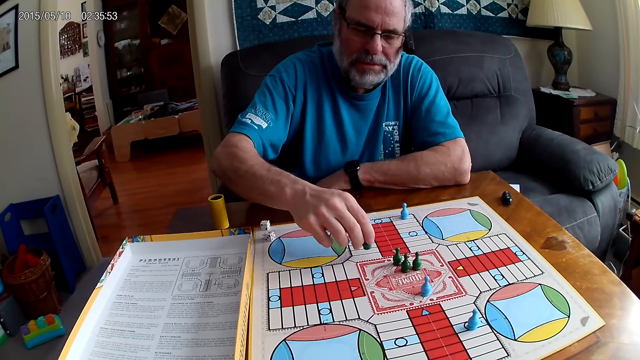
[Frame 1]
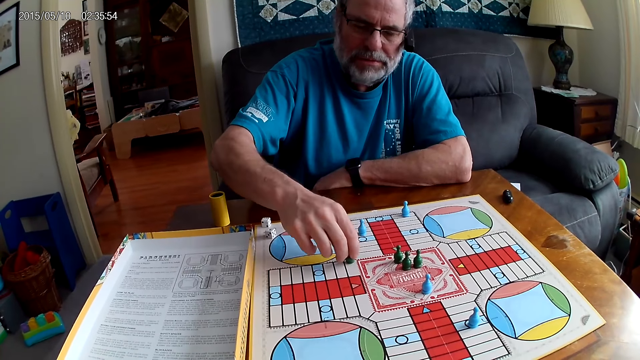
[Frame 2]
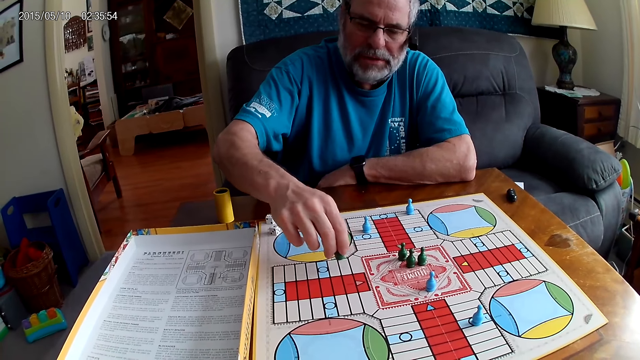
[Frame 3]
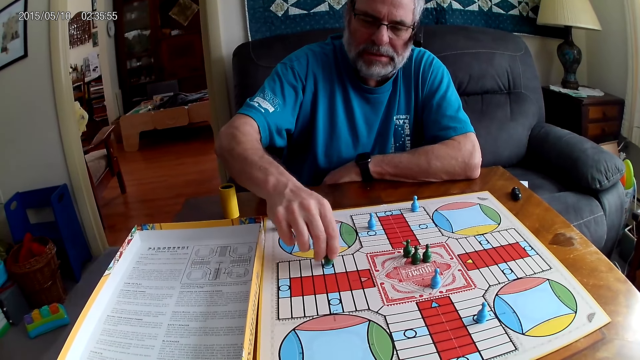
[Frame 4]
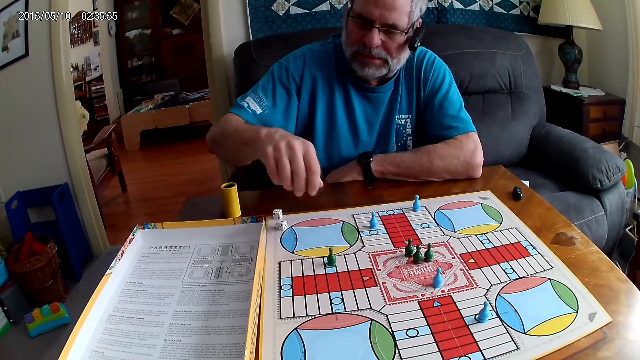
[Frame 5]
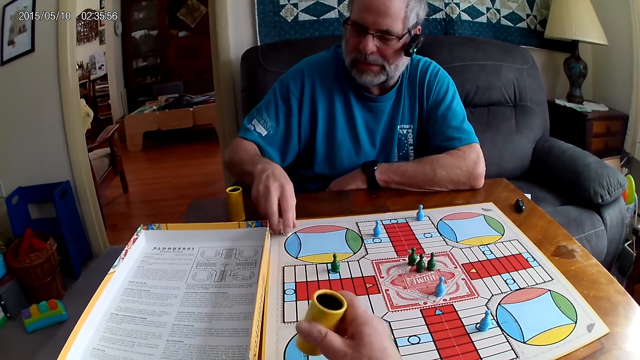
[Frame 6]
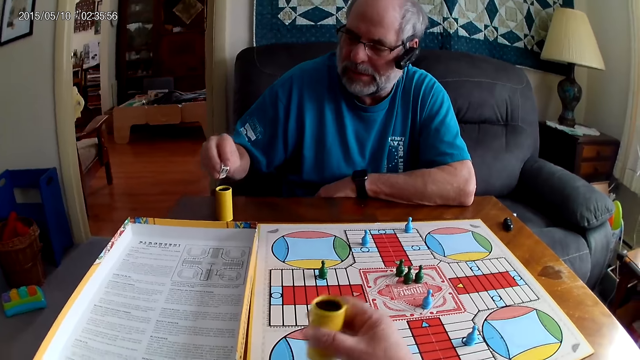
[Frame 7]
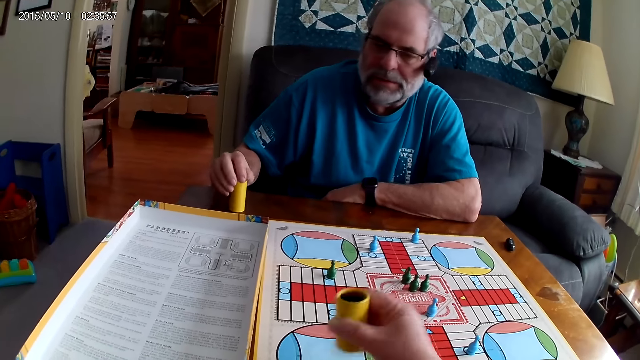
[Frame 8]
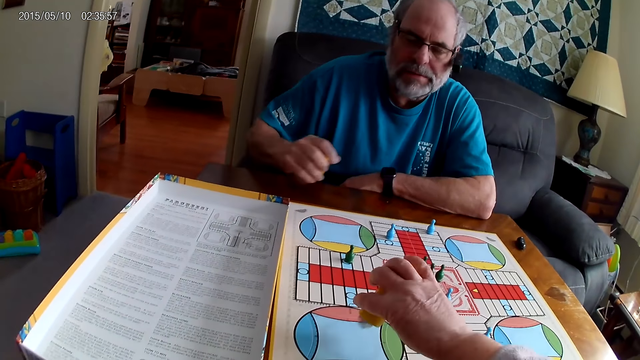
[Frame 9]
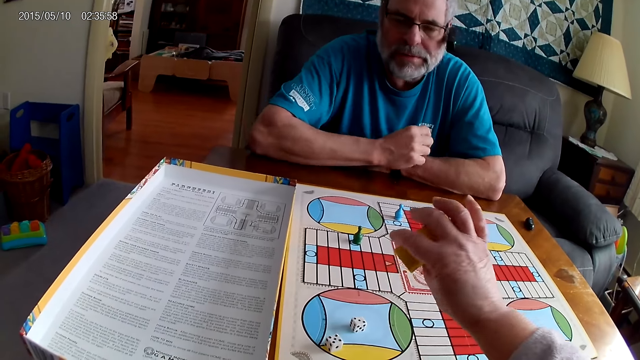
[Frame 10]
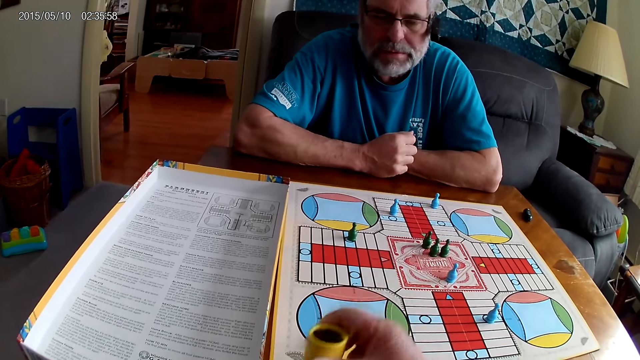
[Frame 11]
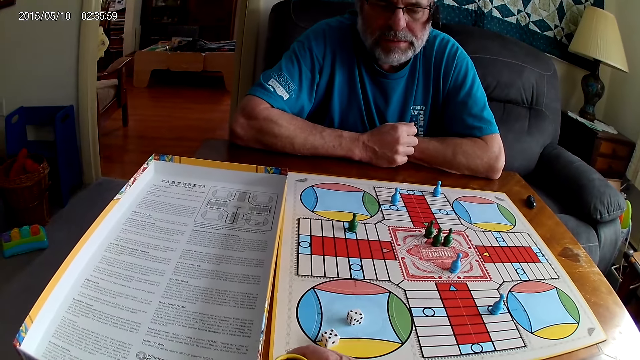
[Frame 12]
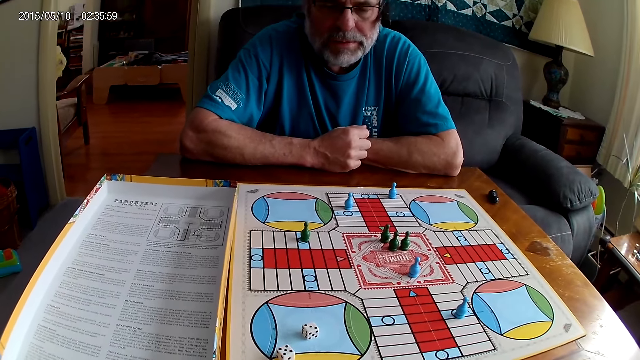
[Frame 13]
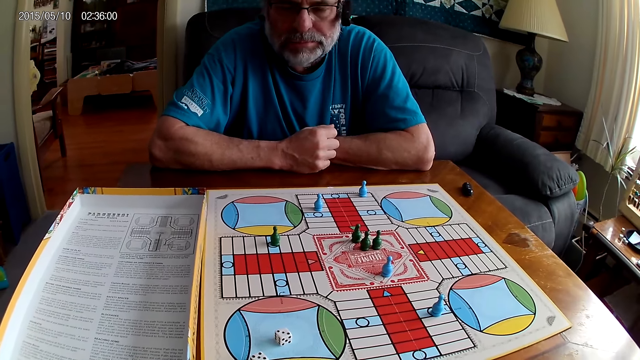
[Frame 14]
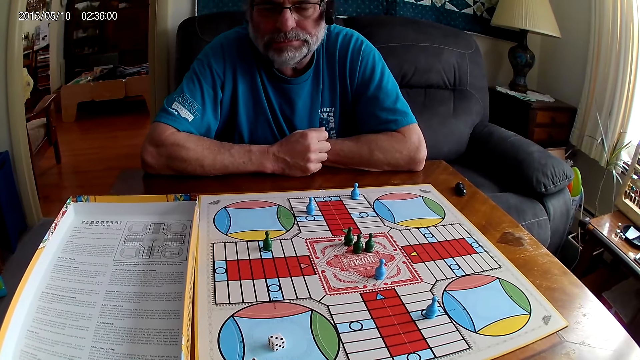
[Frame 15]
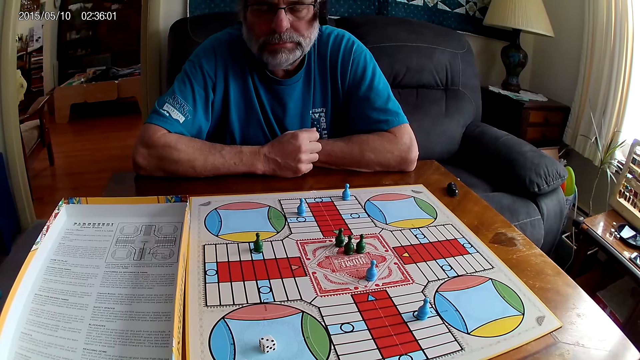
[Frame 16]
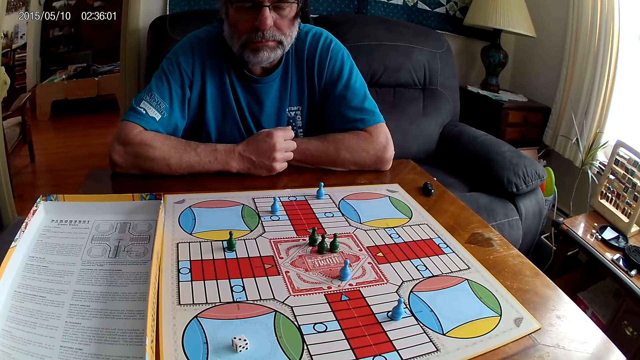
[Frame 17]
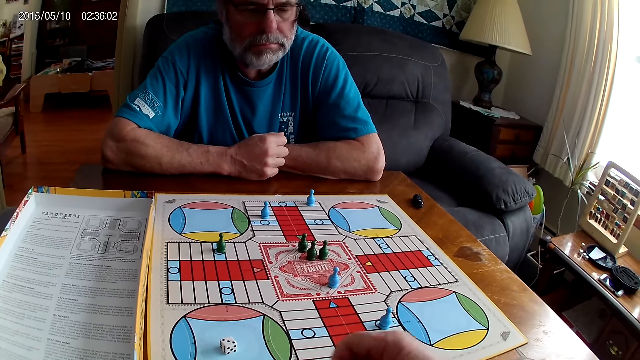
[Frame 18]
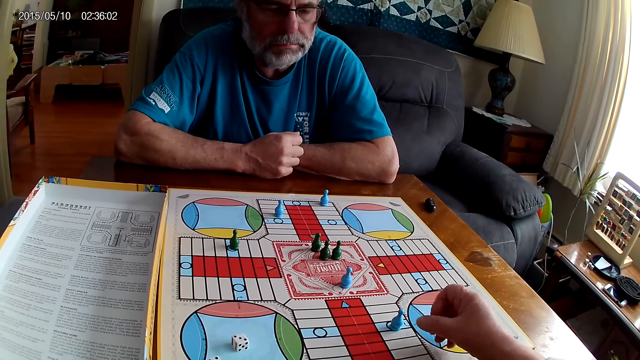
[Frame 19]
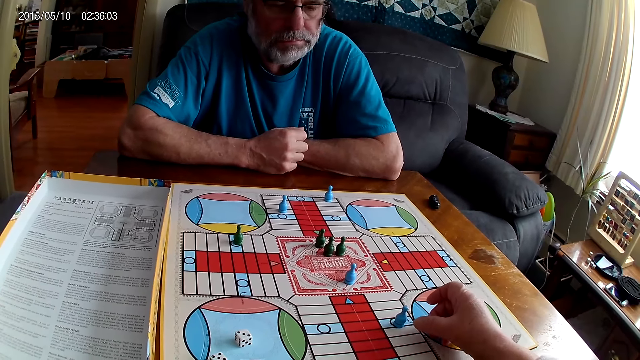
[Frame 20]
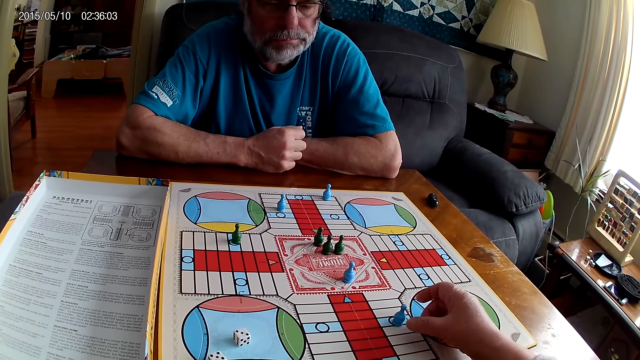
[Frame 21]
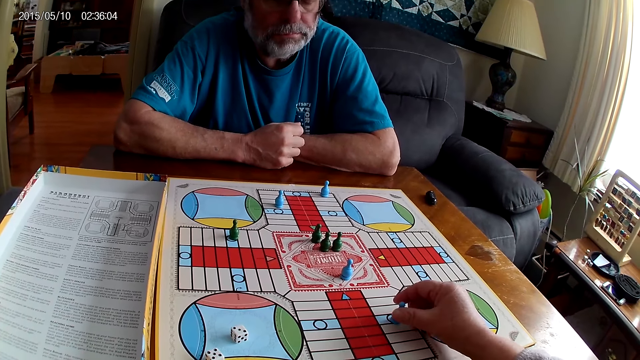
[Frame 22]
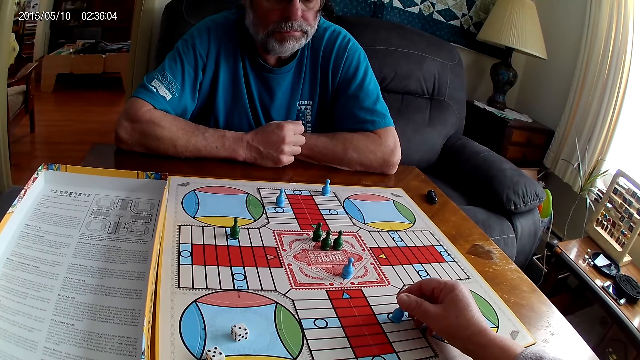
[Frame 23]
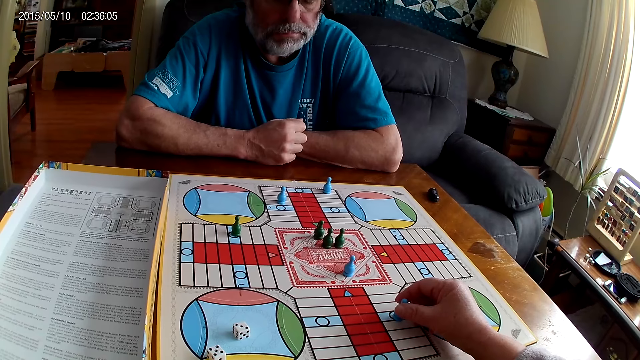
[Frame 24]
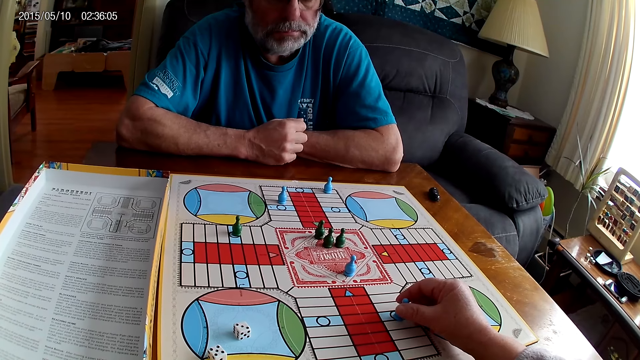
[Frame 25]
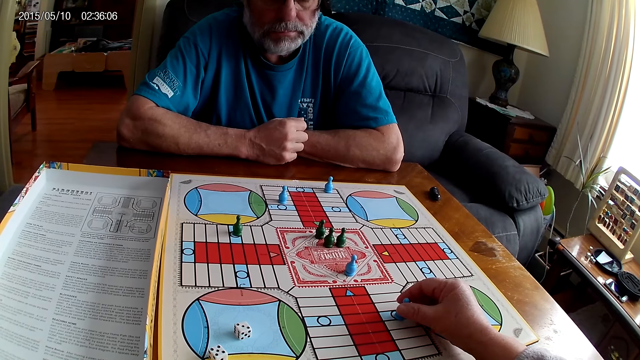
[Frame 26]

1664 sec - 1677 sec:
A man picks up the two dice with his right hand. The camera wearer shuffles two dice with a small container in his right hand. The man puts the dice in the dice cup. The camera wearer pours the dice from the small container on the Ludo board with his right hand. He places the dice cup aside. He touches the token. He moves a blue pawn through 8 cells on the Ludo board with his right hand.

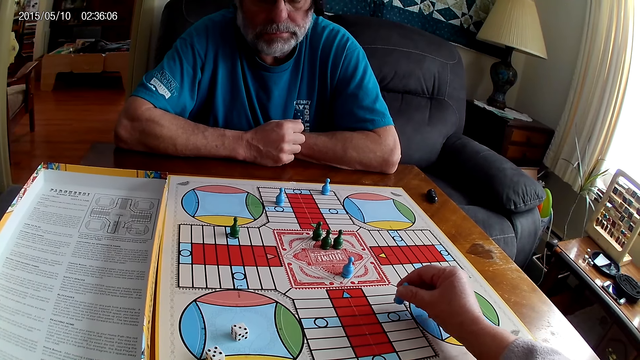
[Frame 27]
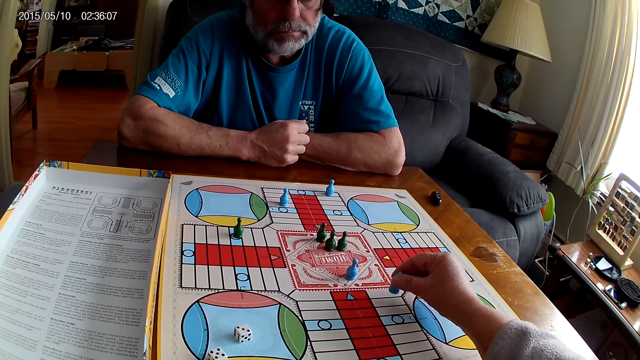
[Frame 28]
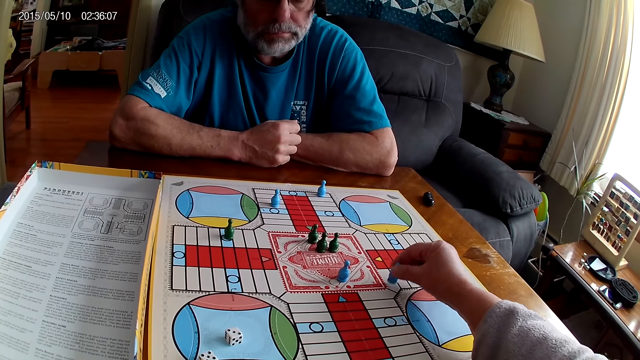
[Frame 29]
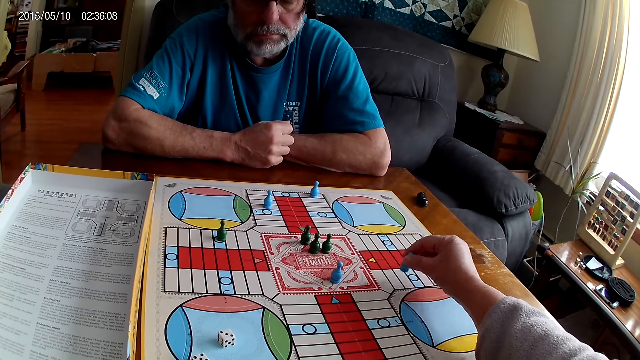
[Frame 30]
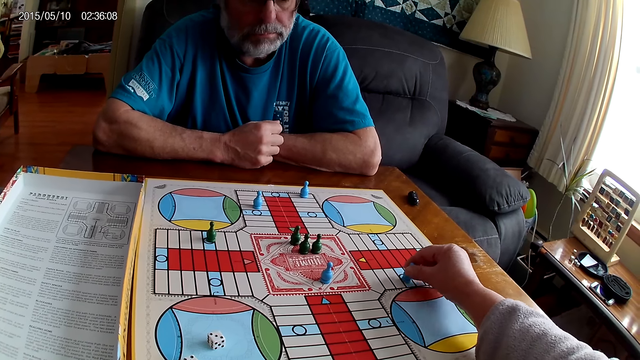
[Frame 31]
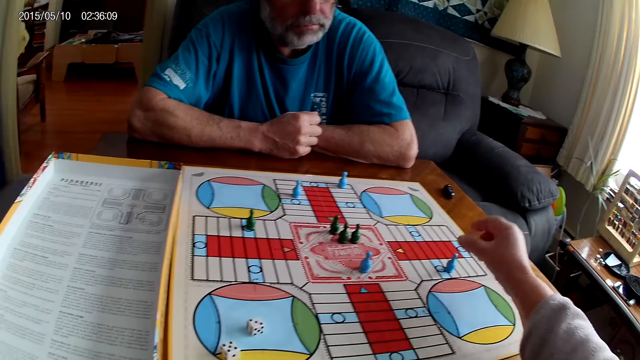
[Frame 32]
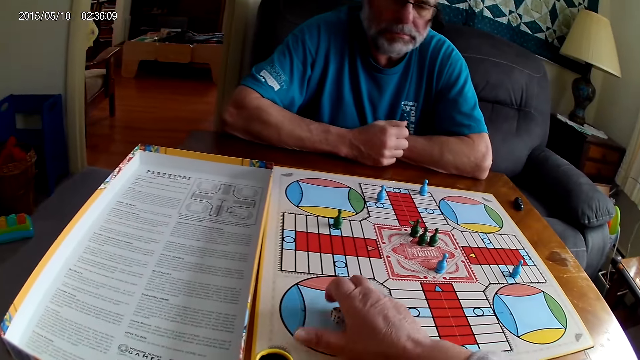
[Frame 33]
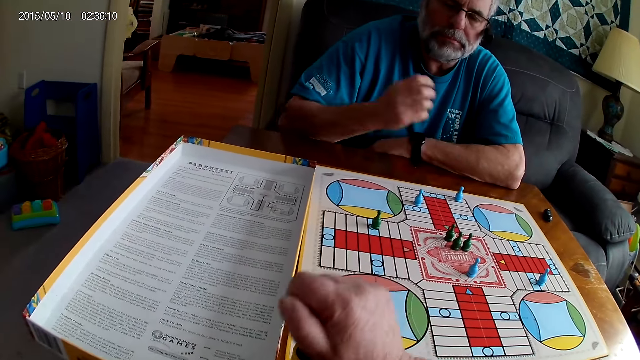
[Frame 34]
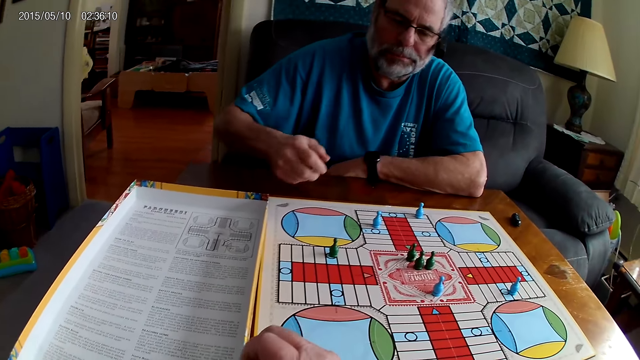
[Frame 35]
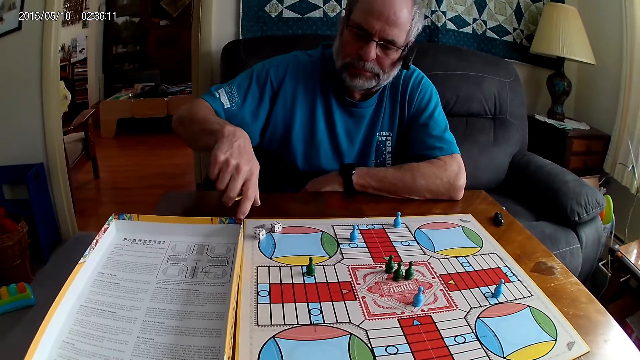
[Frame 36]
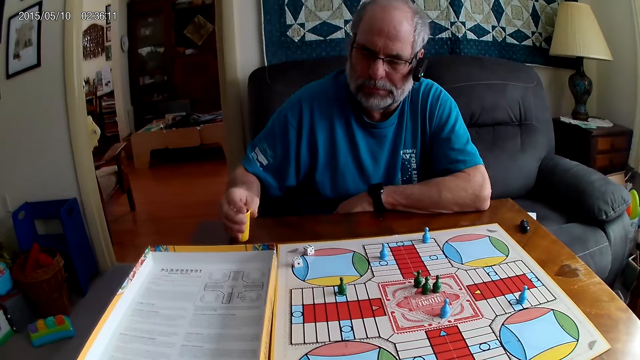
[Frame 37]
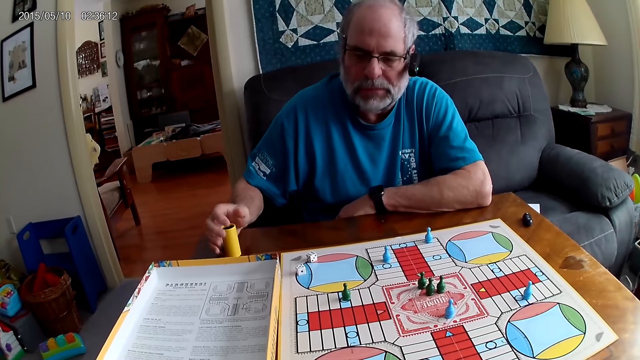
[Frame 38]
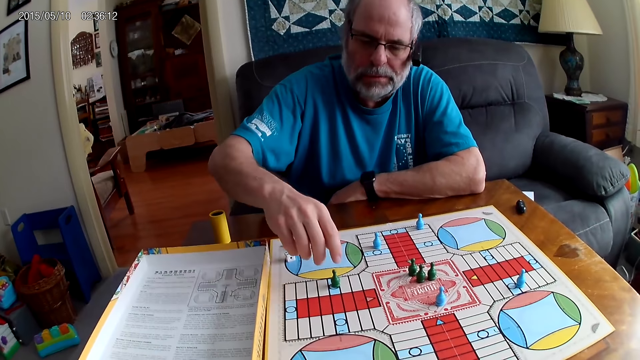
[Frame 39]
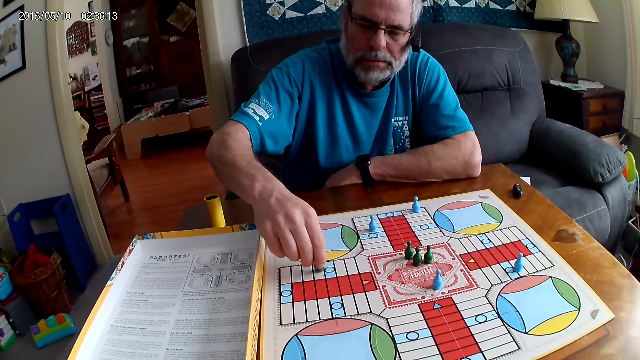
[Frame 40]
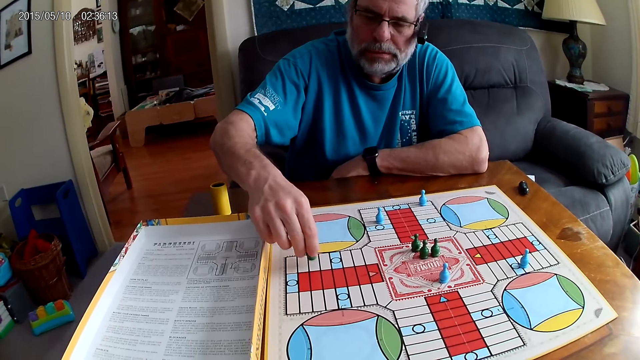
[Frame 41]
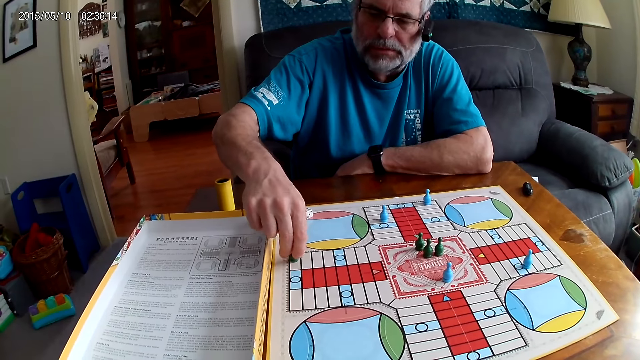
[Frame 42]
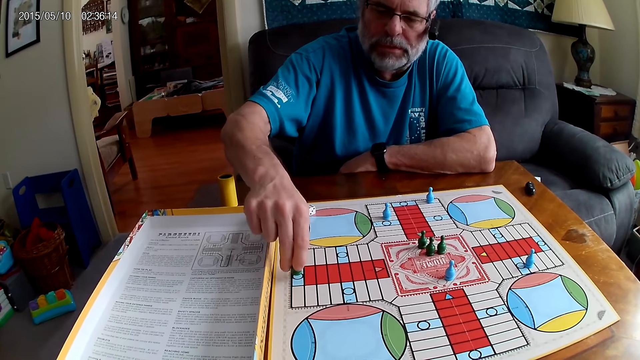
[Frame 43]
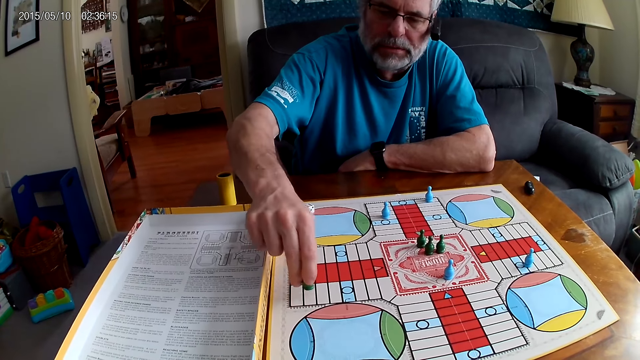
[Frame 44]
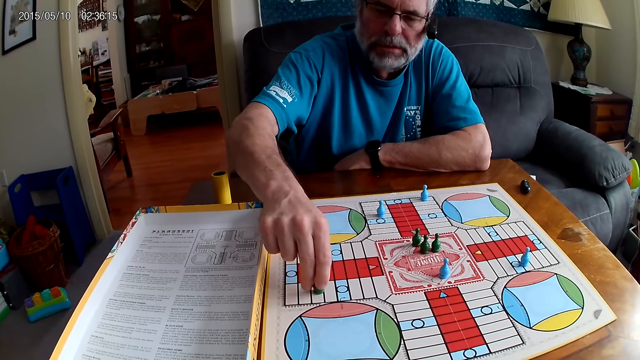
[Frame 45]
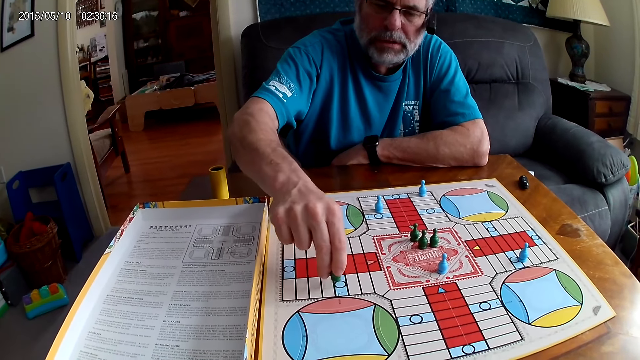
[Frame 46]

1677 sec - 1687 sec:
The camera wearer picks two dice from the Ludo board with his right hand. He puts them in the small container with his right hand. A man shuffles the two dice with the small container in his right hand. The man pours the dice from the small container on the table with his right hand. The man places down the dice cup. The man moves a green pawn through 11 cells on the Ludo board with his right hand.
